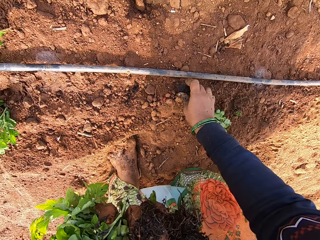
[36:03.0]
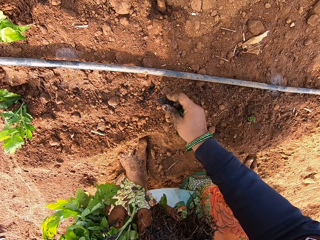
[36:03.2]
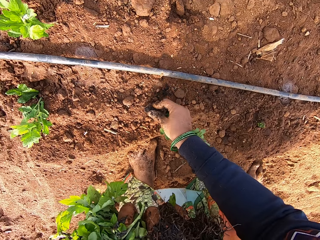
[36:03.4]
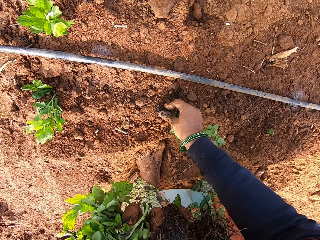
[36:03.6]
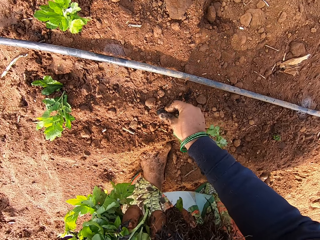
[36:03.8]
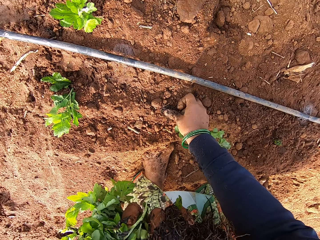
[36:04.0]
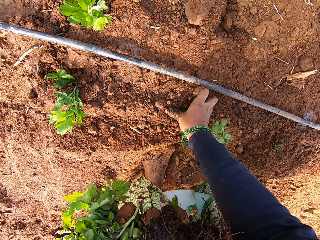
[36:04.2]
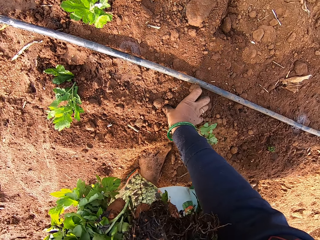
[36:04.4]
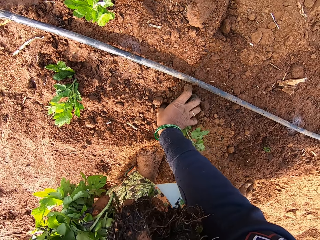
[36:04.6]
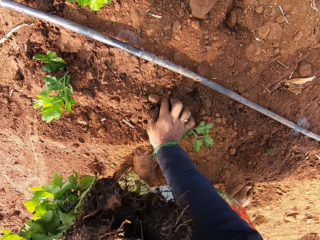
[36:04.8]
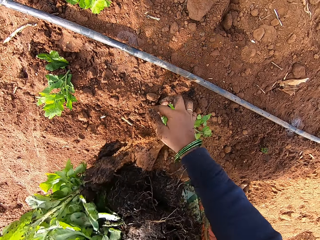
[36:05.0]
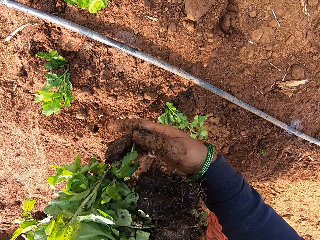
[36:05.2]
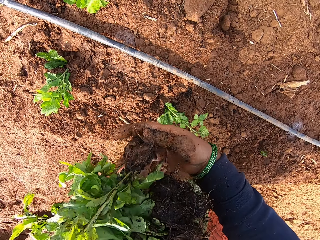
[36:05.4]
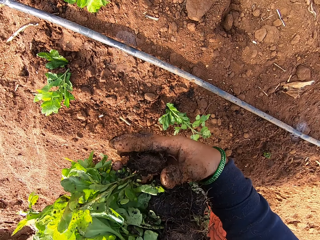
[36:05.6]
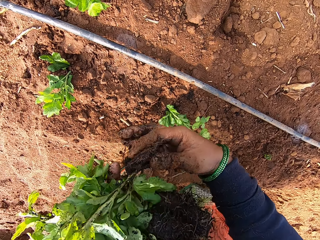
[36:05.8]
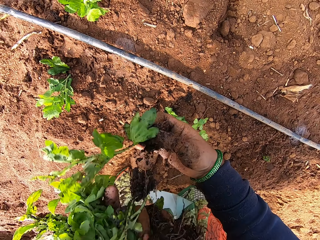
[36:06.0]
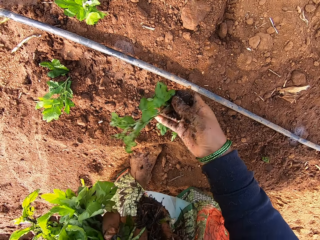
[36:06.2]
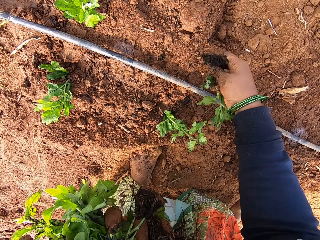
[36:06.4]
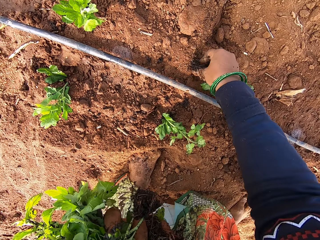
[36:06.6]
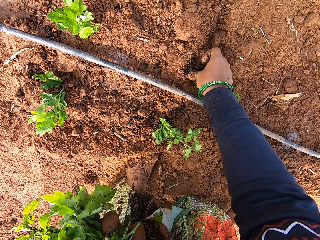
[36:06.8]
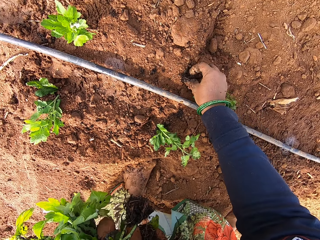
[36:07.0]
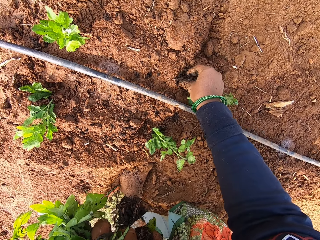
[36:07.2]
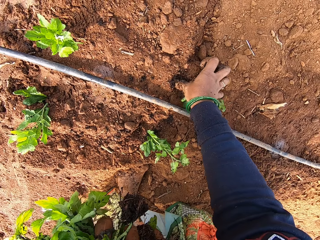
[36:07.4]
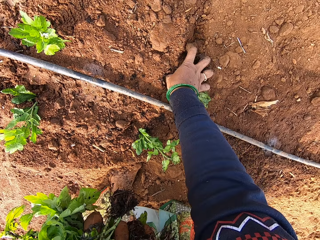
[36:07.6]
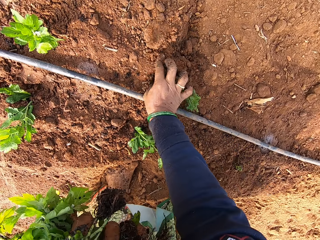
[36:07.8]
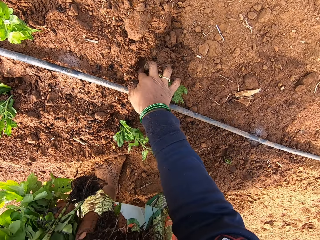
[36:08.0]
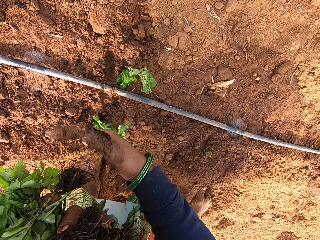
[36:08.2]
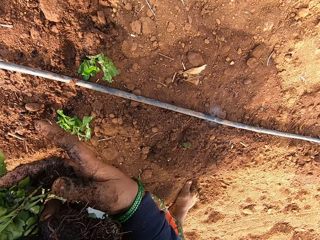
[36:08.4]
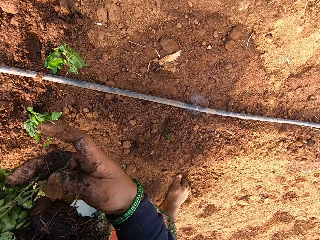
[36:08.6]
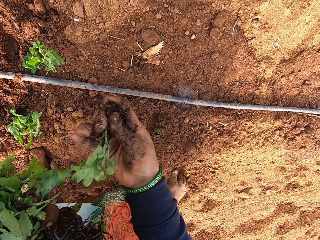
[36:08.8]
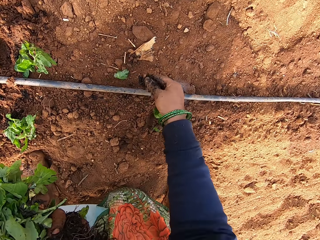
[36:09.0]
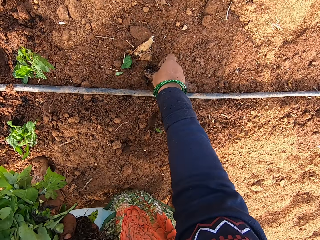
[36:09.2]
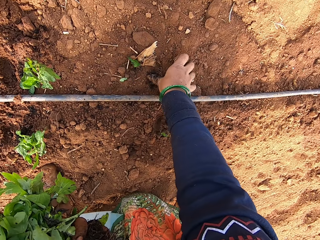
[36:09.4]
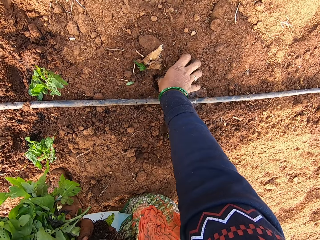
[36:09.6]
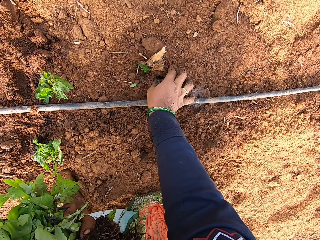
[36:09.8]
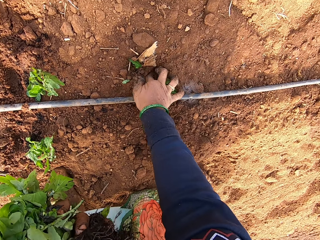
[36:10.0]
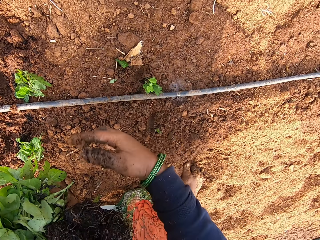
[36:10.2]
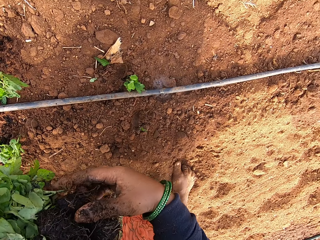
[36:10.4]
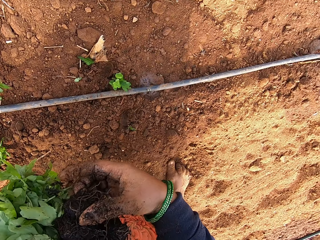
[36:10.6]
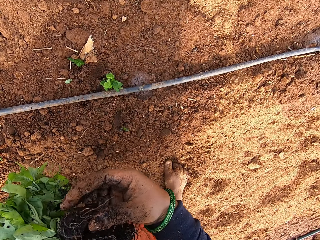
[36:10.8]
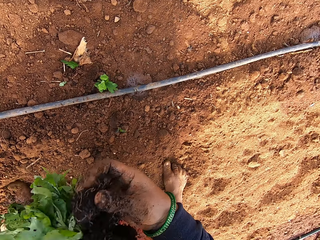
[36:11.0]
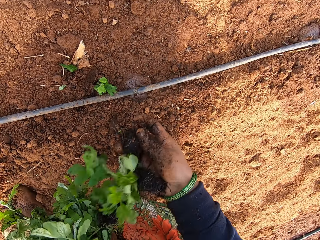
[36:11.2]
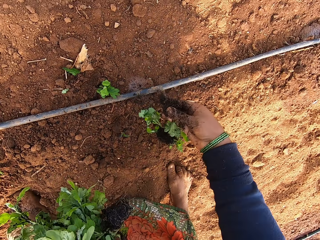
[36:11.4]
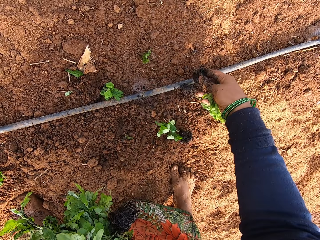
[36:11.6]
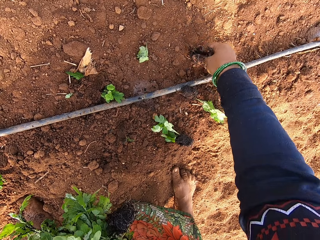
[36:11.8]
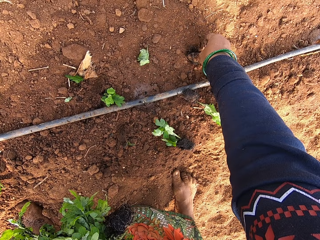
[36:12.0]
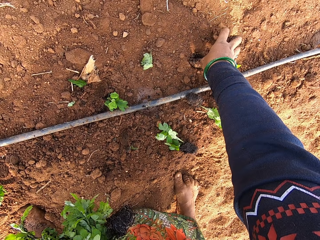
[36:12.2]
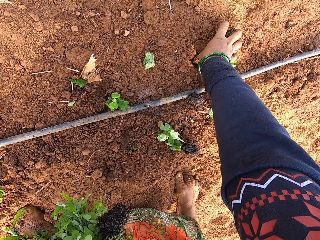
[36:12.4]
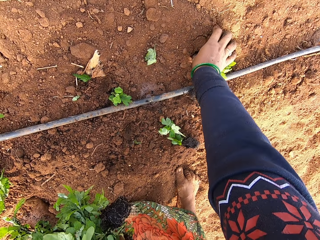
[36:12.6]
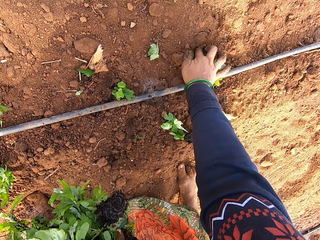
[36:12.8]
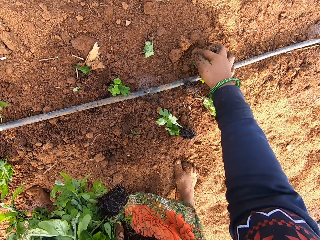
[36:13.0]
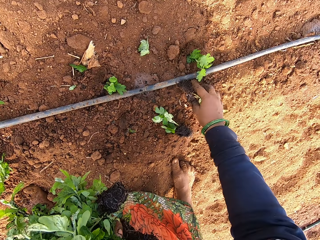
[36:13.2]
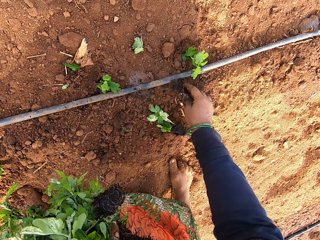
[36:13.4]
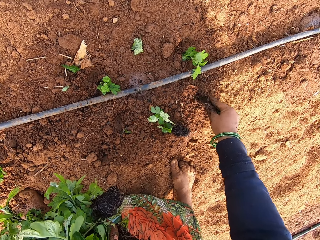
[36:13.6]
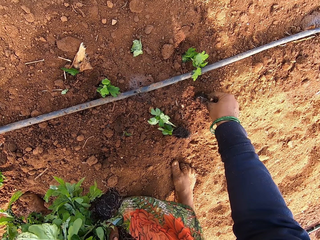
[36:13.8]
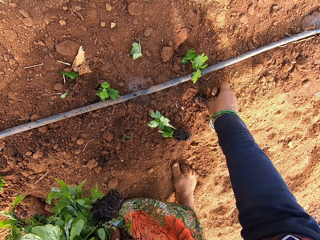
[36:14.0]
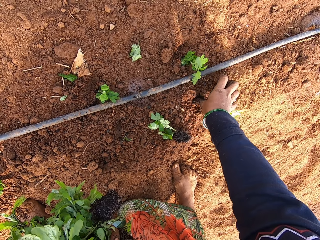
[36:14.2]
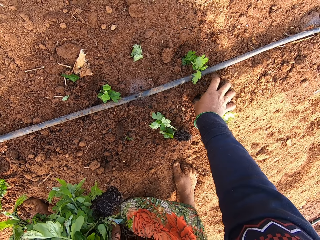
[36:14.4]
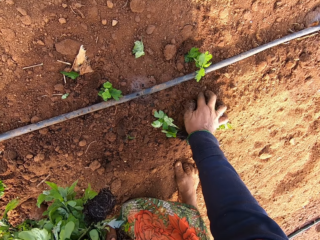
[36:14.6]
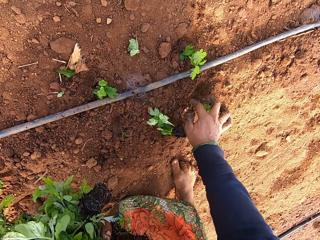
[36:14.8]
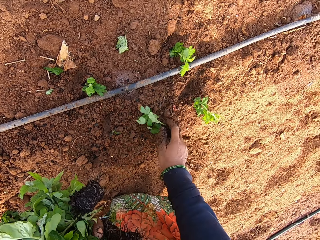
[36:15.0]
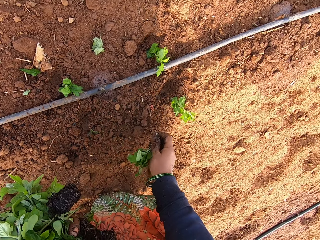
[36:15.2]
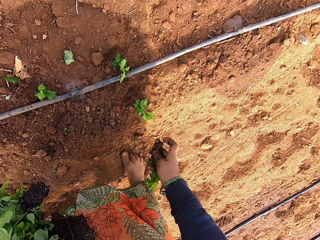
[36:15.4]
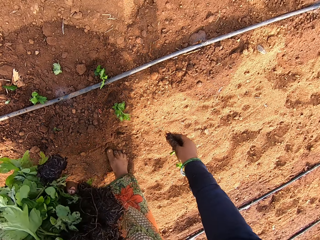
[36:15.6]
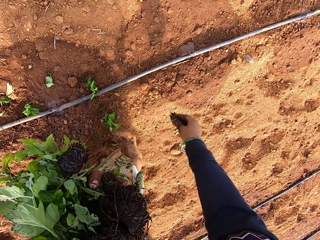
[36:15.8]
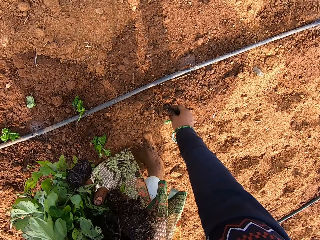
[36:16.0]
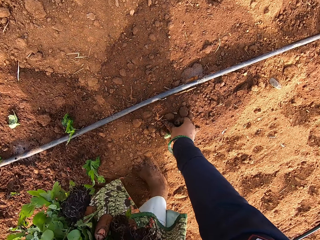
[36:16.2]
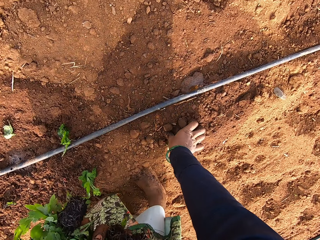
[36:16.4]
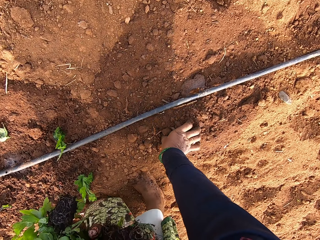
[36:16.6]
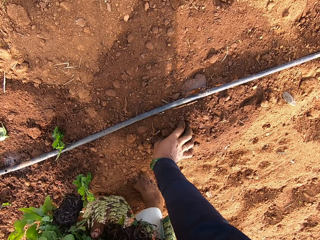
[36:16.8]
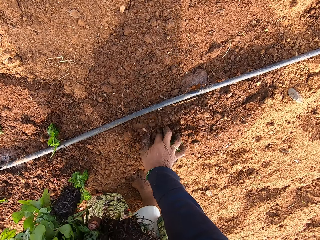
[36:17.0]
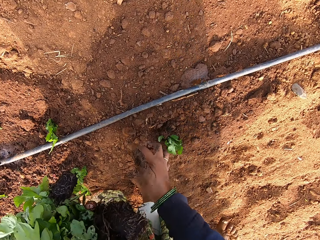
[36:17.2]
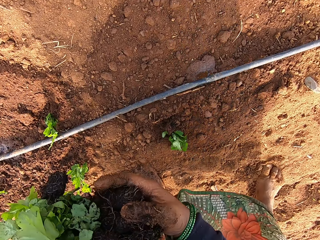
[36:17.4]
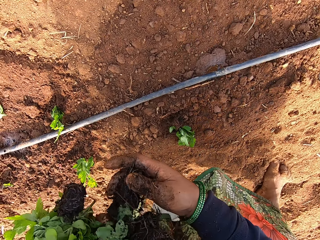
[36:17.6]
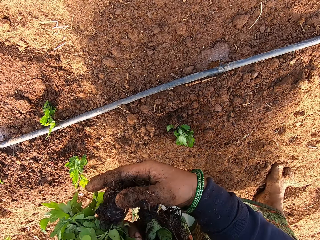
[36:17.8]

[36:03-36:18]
The camera wearer picks a plant from the ground with her right hand. She puts the plant in the ground with her right hand. She takes a plant from her left hand with her right hand. She puts the plant in the ground with her right hand. She takes a plant from her left hand with her right hand. She puts the plant in the ground with her right hand. She takes plants from her left hand with her right hand. She drops the plants on the ground with her right hand. She puts the plant in the ground with her right hand. She picks the plant from the ground with her right hand. She puts the plant in the ground with her right hand. She picks the plant from the ground with her right hand. She picks a spinach from the ground with her right hand. She plants the spinach on the ground with her right hand.

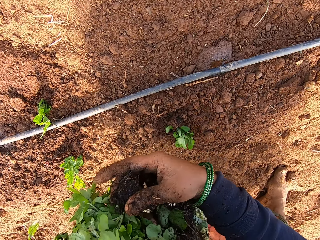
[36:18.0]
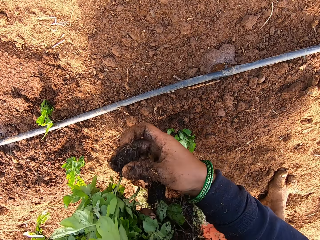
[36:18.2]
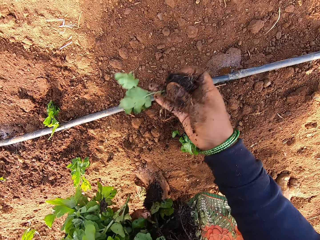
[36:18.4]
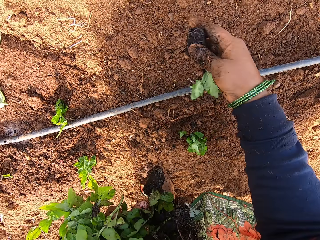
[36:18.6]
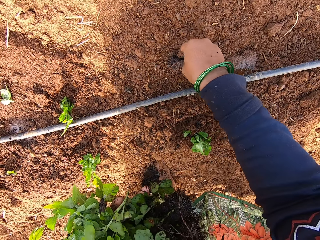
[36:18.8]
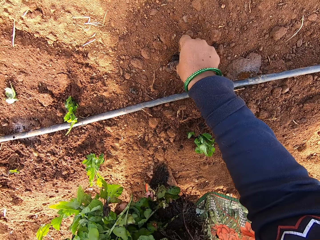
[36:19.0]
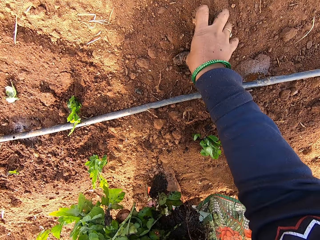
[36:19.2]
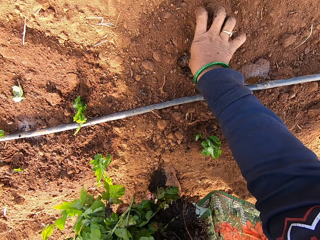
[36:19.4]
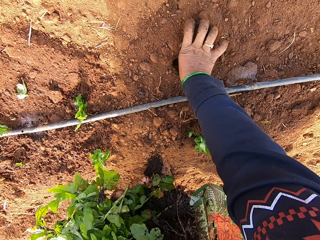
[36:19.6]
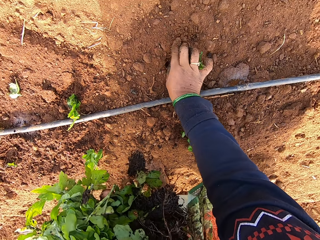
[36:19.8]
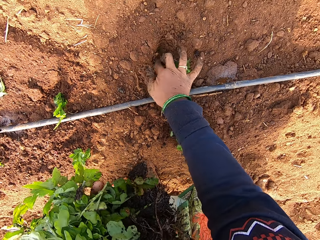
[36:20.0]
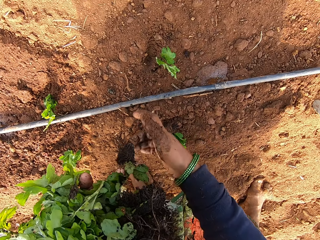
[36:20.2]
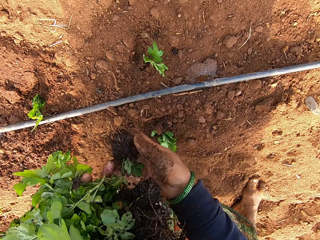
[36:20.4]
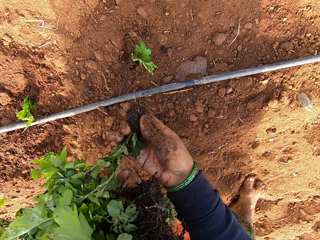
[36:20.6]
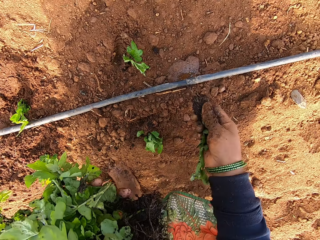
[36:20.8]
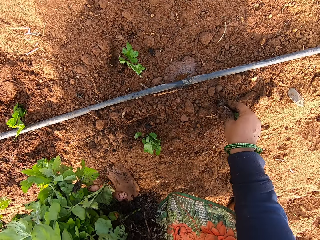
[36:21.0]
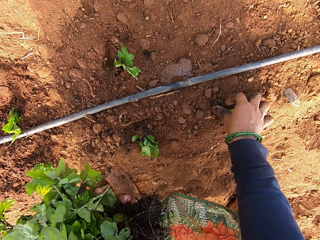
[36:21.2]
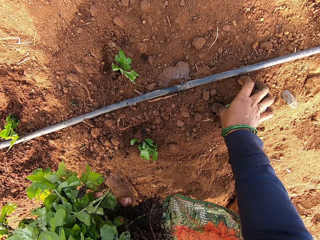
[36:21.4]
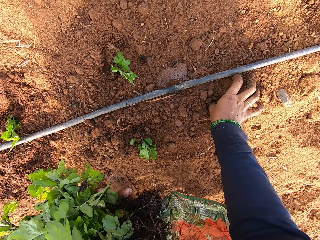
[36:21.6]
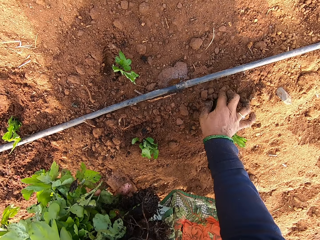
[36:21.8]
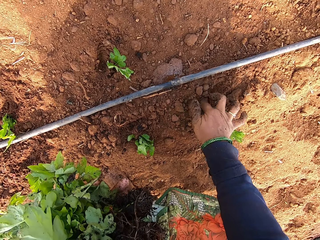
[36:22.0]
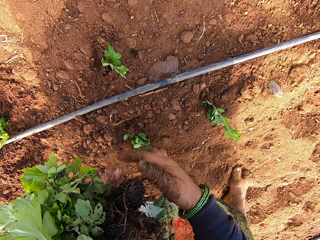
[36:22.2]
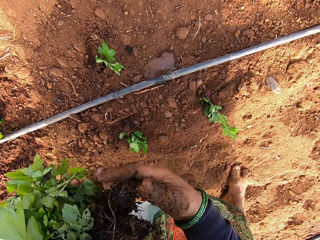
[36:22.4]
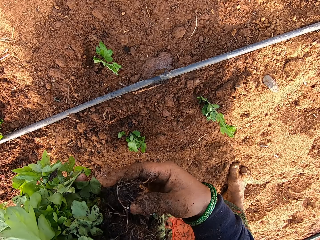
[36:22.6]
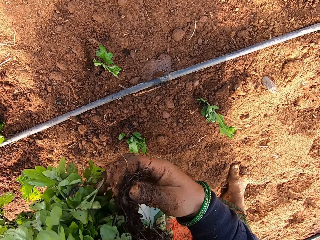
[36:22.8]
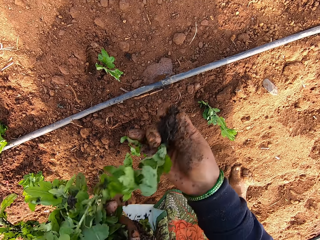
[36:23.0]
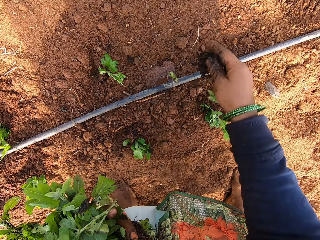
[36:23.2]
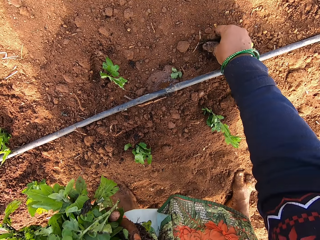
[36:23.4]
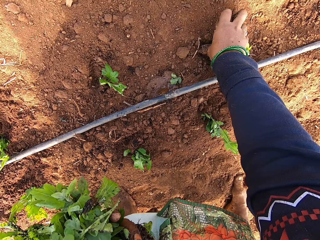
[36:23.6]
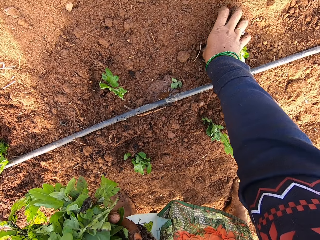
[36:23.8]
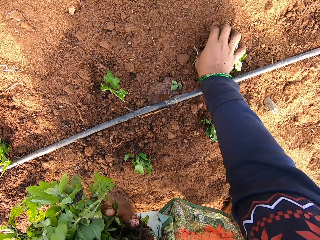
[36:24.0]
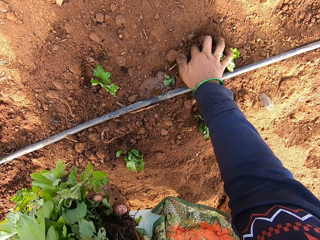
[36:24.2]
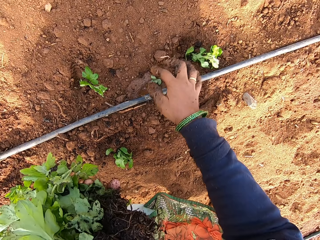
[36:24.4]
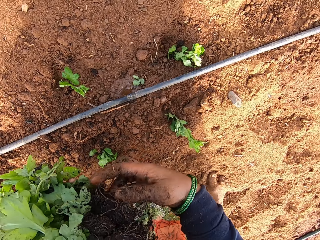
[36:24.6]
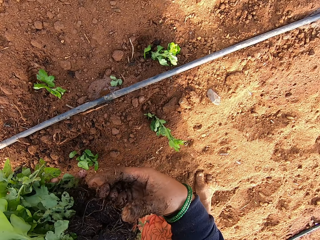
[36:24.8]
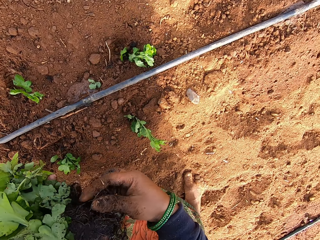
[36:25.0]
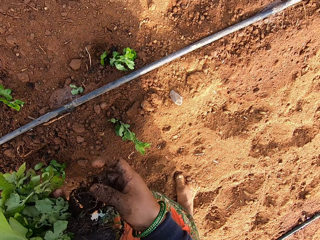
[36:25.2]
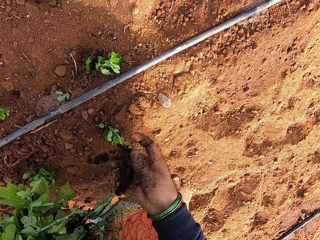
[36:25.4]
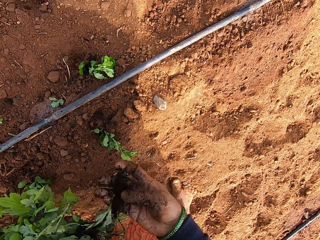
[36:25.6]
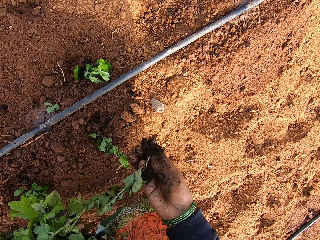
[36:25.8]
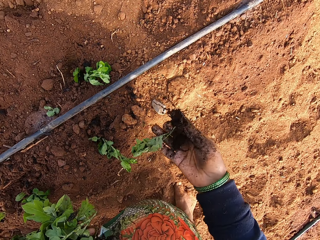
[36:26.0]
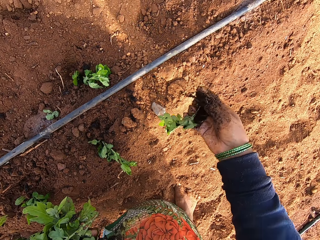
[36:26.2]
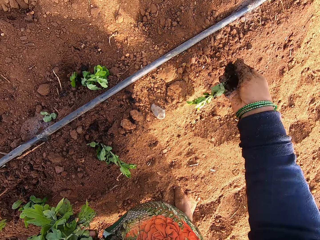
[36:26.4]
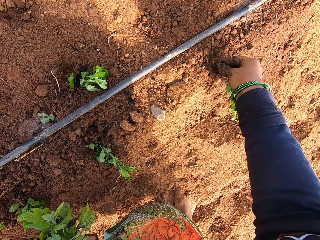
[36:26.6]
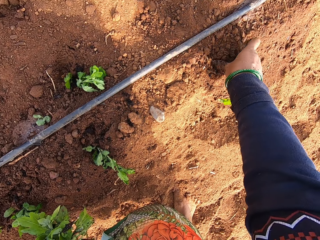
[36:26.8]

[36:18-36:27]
The camera wearer removes a spinach from her left hand with her right hand. She plants the spinach on the ground with her right hand. She removes a spinach from her left hand with her right hand. She plants the spinach on the ground with her right hand. She removes a spinach from her left hand with her right hand. She plants the spinach on the ground with her right hand. She removes a spinach from her left hand with her right hand.
